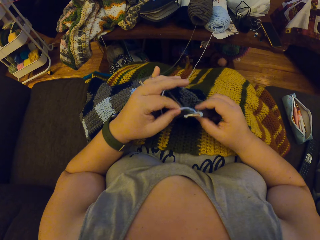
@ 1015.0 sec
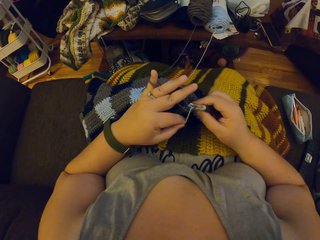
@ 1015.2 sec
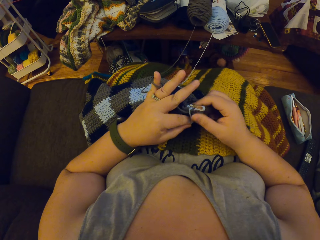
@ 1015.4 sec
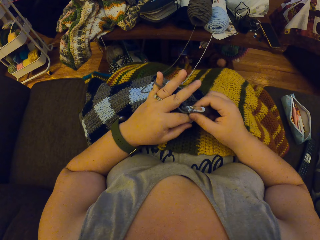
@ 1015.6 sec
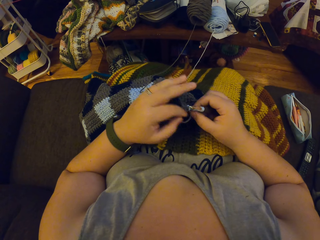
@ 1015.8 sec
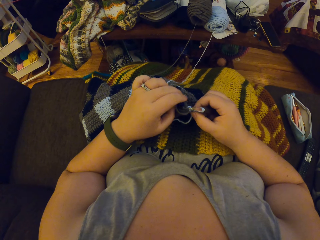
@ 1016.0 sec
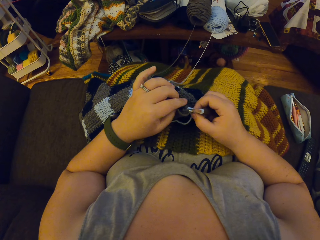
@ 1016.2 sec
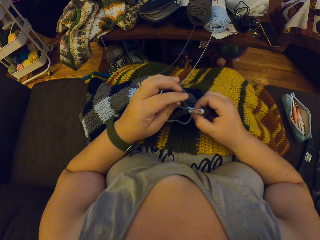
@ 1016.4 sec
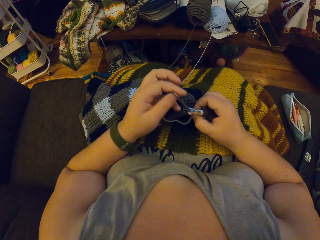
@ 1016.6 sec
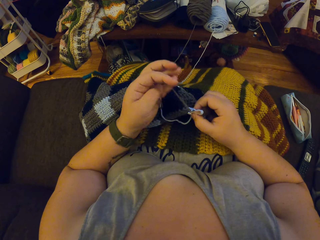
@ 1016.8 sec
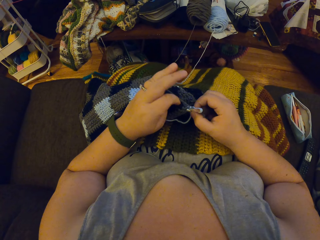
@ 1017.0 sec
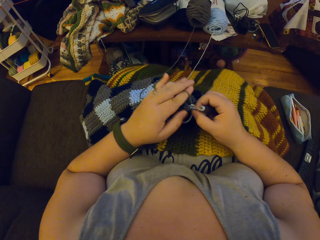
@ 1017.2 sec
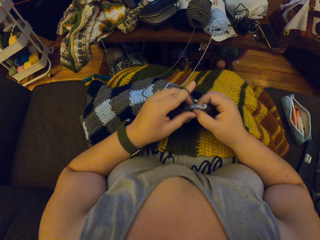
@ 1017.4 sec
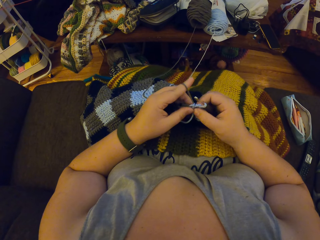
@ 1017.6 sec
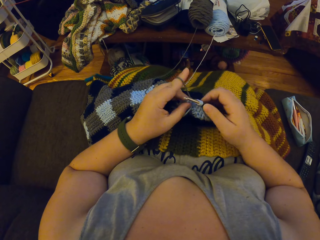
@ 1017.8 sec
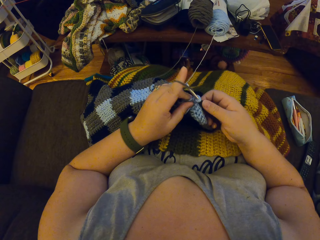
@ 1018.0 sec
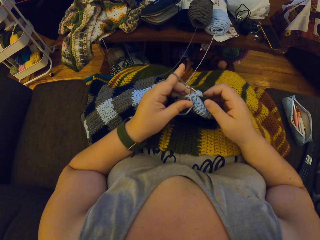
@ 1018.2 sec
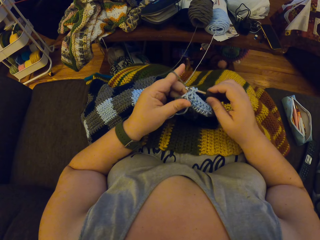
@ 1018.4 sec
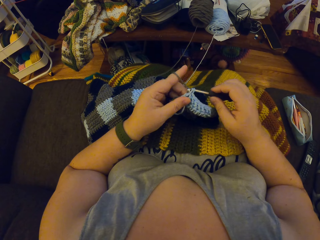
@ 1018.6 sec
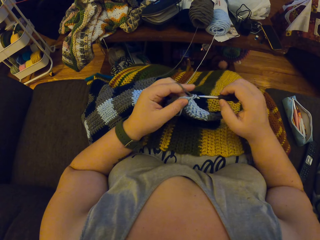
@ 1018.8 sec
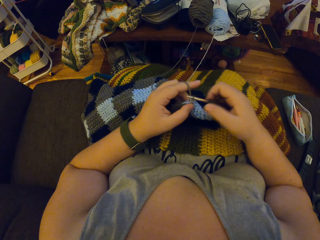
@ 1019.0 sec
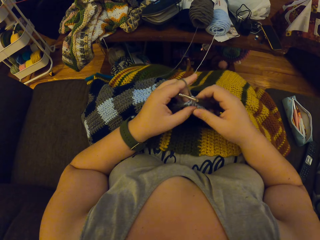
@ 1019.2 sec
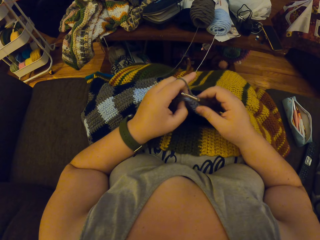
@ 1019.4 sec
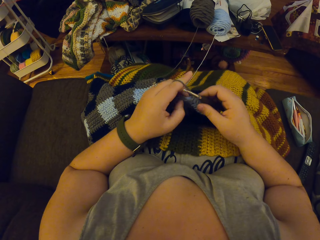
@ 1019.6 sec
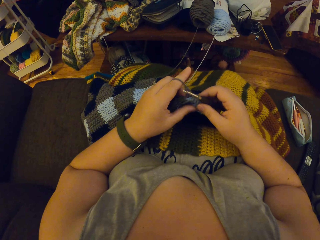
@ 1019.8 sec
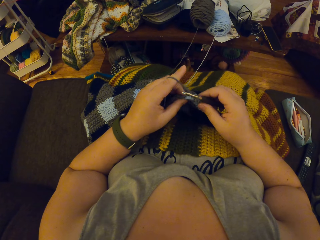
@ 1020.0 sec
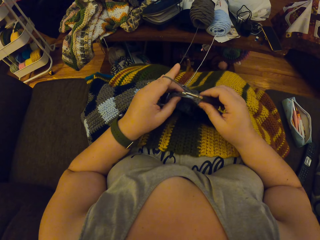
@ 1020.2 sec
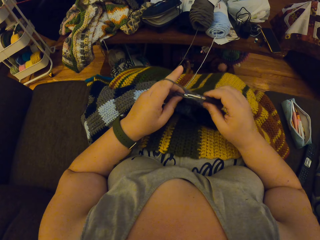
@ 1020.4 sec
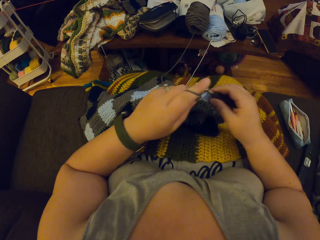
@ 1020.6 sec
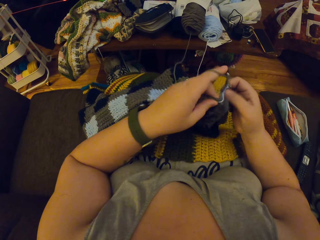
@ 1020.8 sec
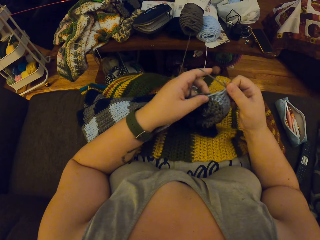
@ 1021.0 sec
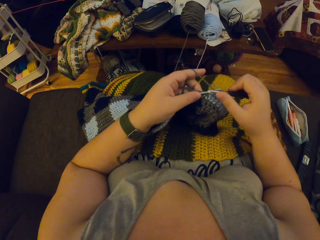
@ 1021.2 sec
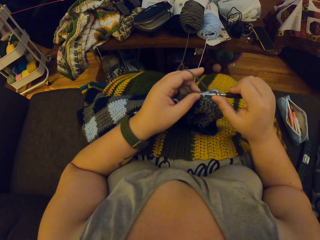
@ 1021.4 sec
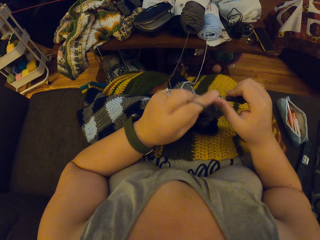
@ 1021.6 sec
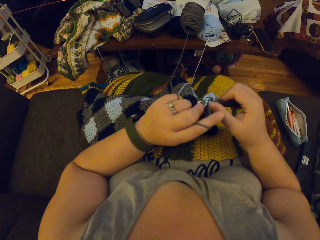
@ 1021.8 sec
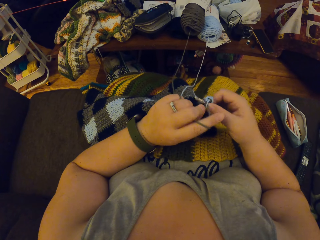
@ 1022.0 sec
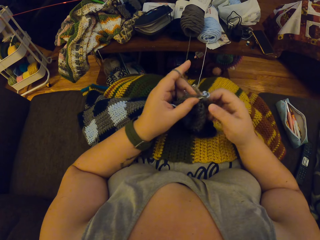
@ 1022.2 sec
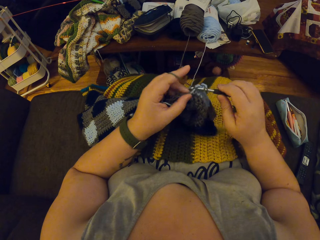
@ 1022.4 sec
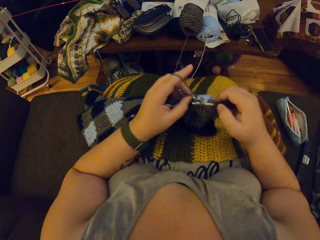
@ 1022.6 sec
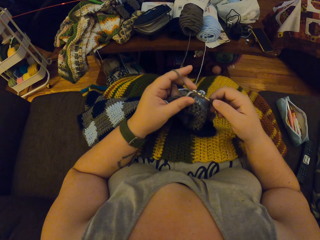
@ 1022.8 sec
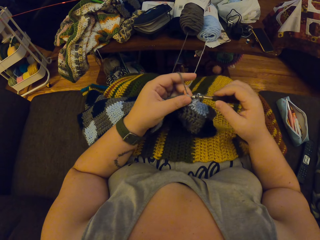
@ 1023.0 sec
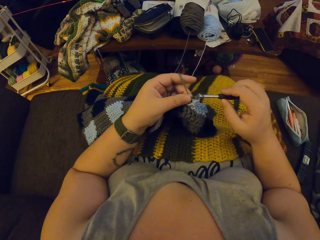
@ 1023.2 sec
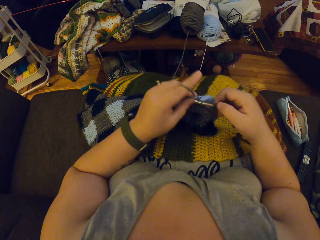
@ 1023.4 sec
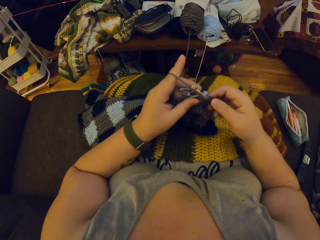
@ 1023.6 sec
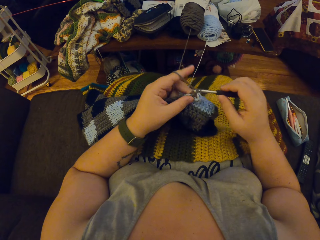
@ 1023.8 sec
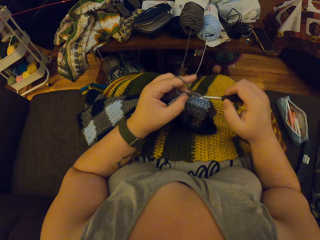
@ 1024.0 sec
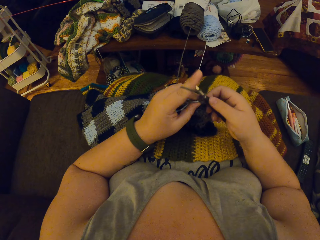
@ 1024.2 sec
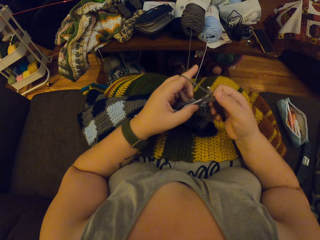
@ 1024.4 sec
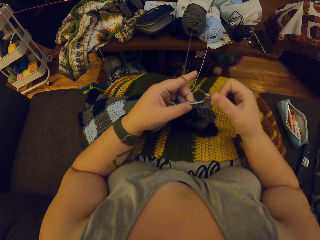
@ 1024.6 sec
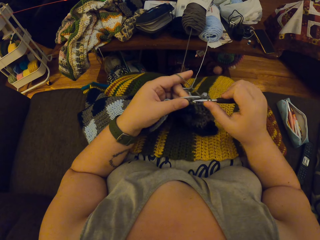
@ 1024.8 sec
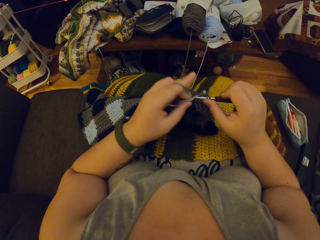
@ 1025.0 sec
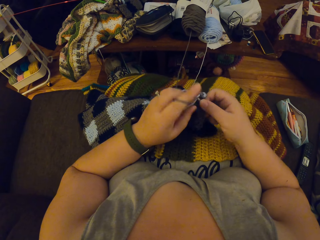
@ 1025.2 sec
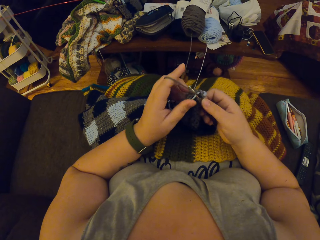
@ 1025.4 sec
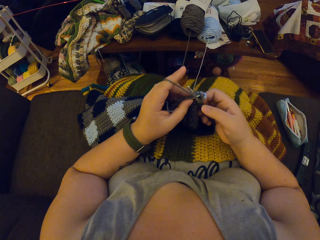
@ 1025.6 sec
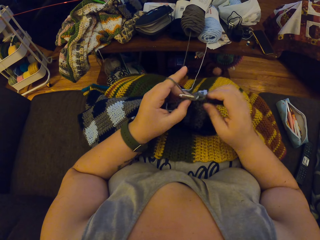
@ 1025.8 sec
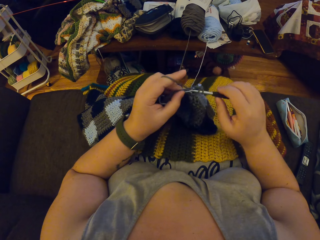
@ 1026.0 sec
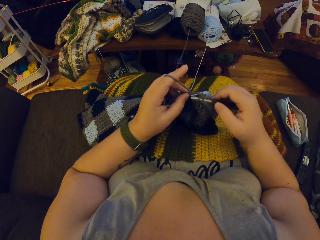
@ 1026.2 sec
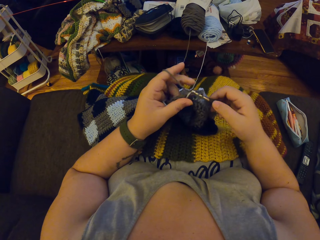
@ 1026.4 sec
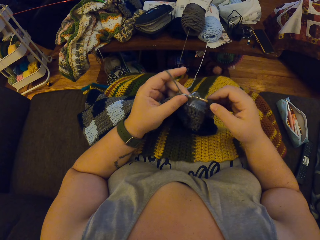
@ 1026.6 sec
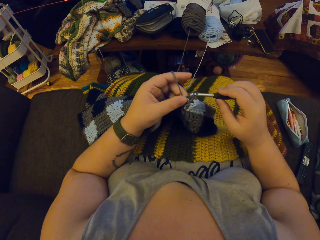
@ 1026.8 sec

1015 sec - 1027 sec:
The camera wearer rolls the yarn on the finger. She crochets the yarn with her hands.

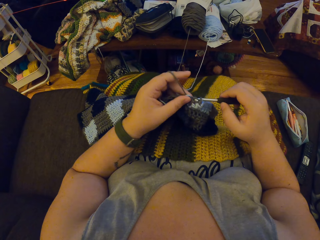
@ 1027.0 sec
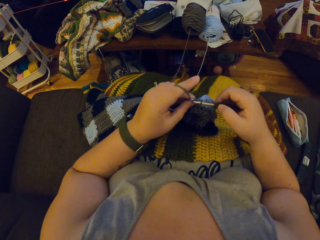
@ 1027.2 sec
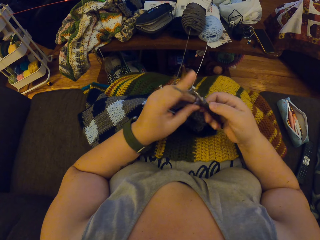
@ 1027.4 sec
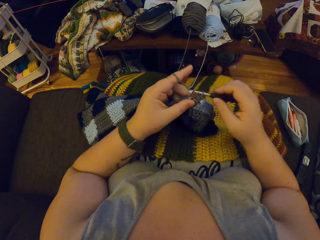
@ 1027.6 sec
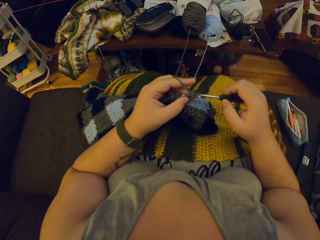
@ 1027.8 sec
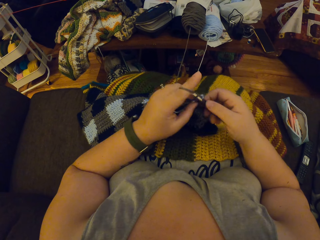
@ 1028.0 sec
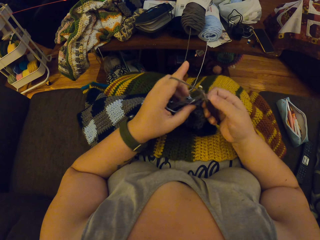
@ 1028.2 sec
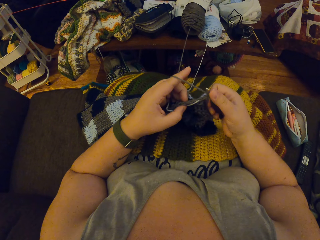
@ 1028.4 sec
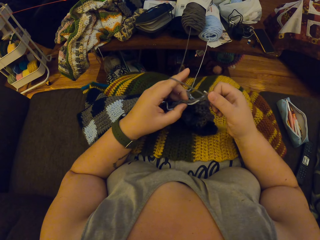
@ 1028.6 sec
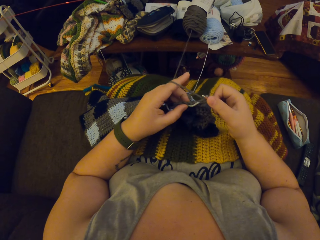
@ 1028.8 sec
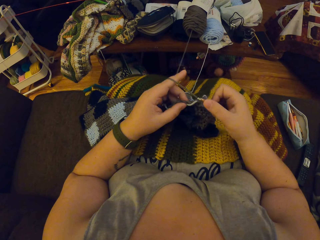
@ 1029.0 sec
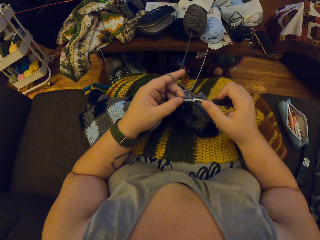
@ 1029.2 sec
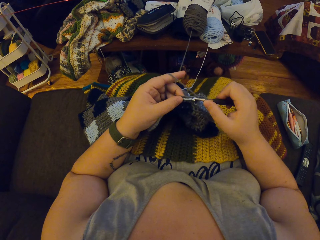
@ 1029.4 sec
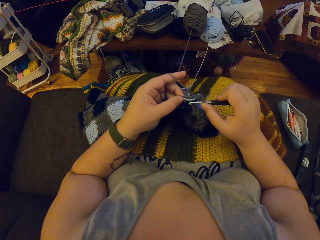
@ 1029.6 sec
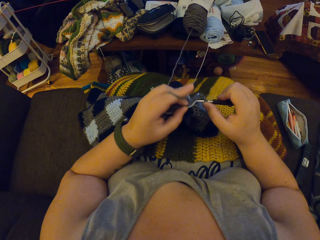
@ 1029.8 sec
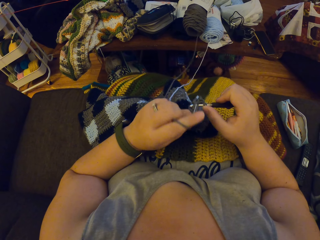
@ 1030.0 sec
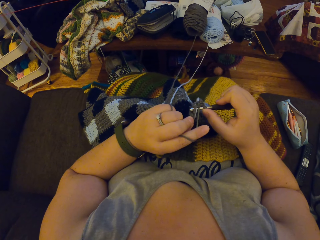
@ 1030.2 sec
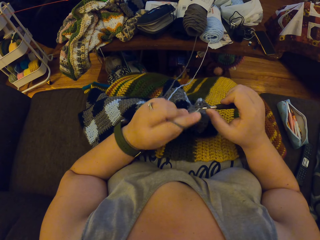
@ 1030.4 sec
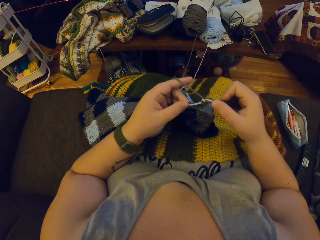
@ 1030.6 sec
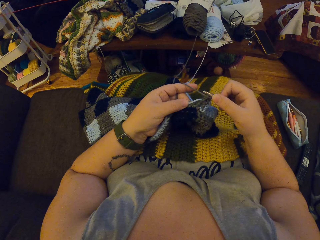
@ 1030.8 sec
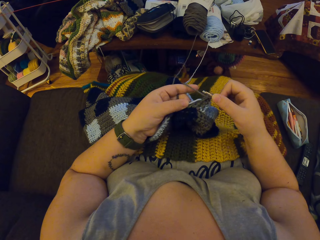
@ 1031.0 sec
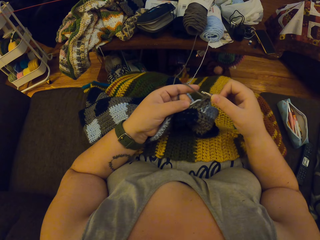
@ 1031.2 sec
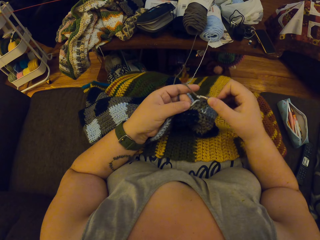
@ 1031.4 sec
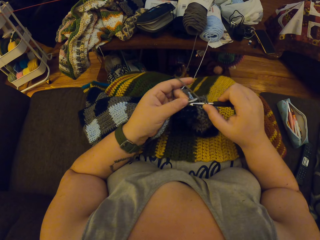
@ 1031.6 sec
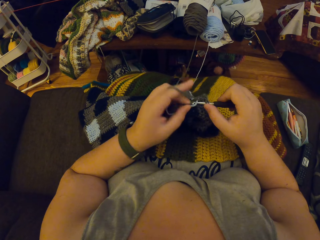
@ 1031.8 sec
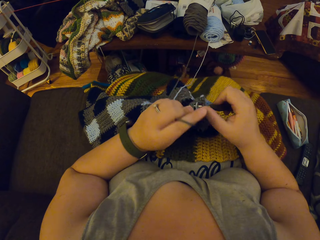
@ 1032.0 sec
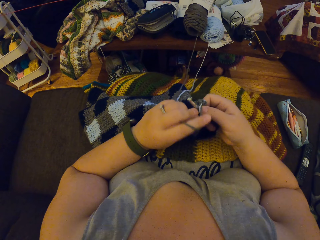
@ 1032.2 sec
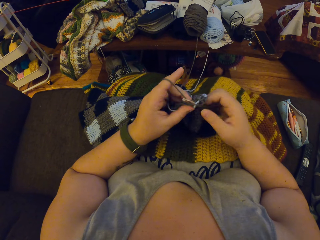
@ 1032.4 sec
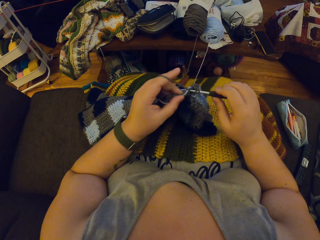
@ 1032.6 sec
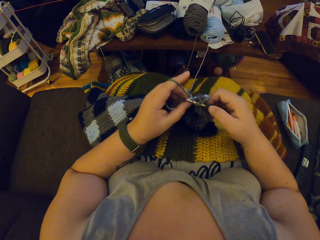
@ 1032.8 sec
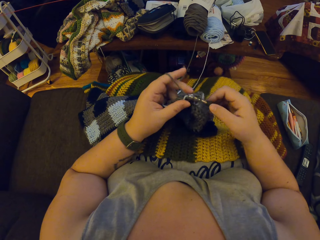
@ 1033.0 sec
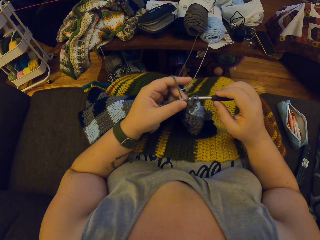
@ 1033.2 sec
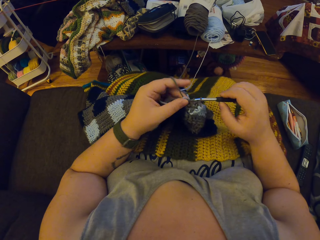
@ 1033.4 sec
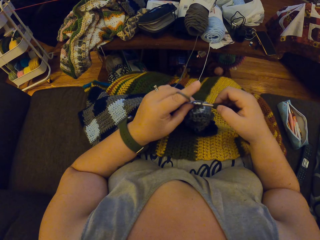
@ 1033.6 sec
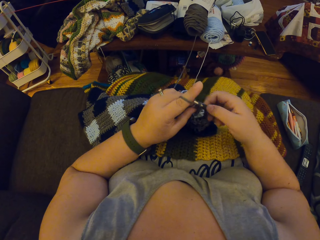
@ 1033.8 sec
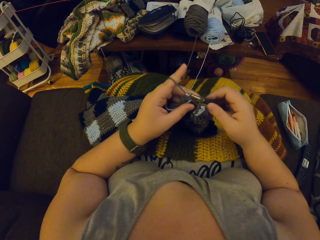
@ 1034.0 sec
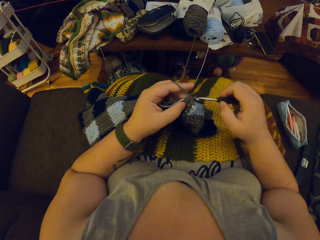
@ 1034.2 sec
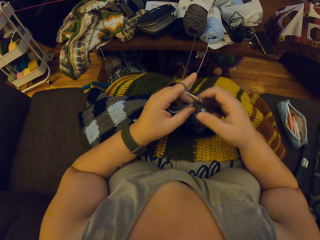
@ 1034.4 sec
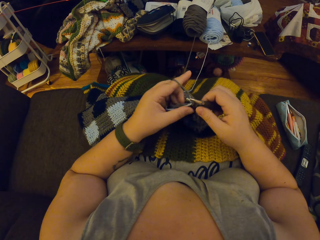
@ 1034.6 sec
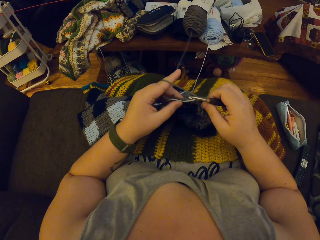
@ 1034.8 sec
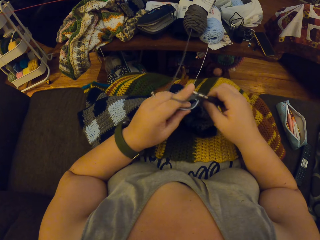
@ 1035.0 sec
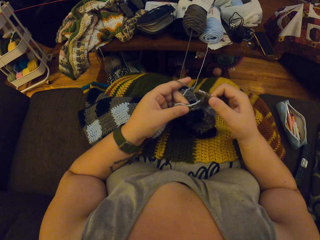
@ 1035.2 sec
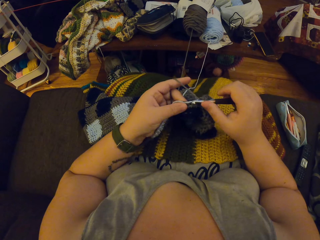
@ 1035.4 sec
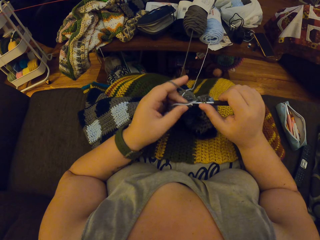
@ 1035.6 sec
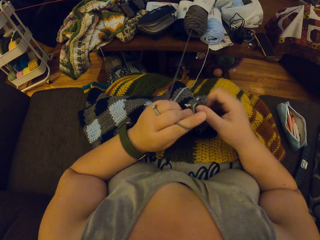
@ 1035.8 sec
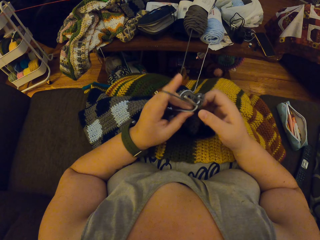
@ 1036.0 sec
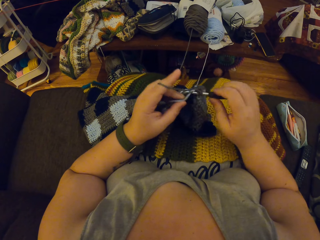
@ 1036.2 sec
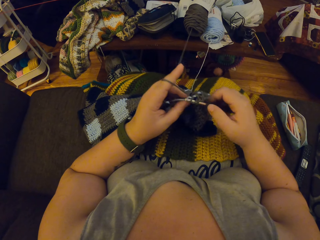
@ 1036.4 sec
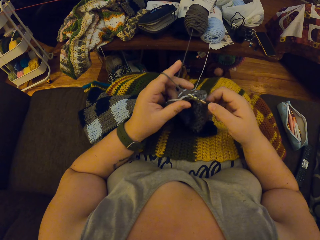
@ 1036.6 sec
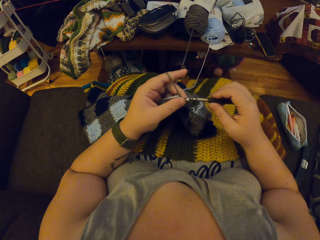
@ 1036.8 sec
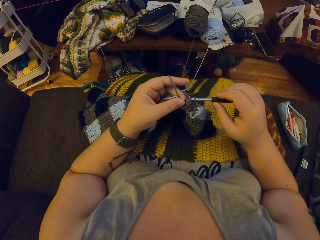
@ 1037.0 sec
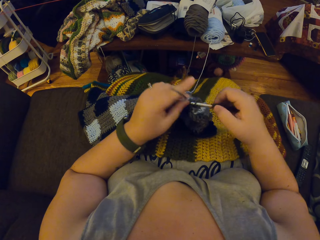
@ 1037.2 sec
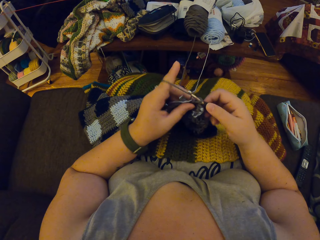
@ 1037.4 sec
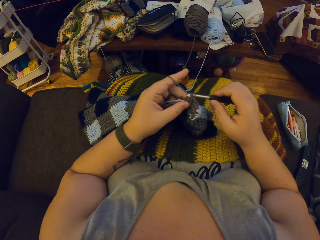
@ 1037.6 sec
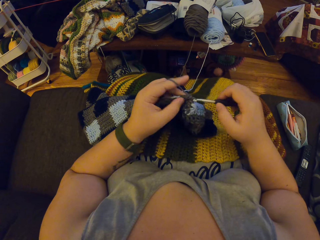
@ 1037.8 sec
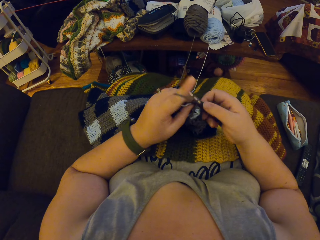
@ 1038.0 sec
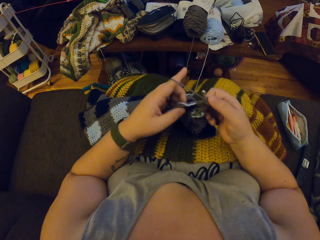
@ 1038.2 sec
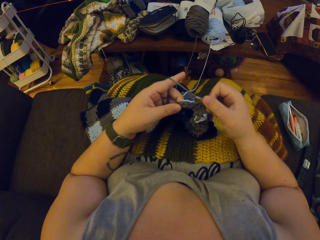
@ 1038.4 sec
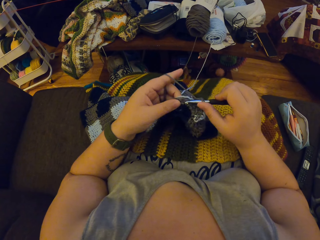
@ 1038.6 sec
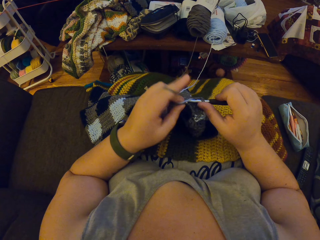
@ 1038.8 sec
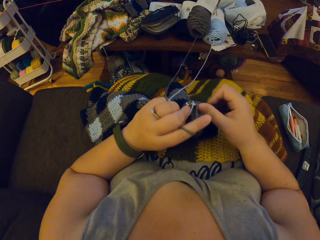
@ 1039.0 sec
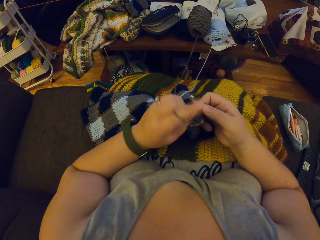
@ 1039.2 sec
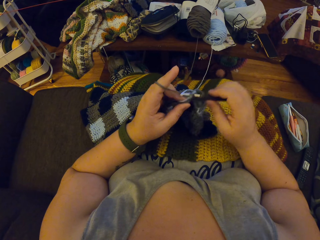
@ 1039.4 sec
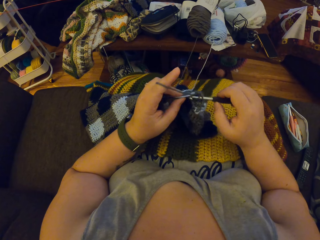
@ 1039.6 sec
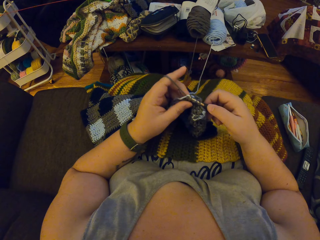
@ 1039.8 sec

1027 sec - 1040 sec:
The camera wearer adjusts the fabric with her hands. She crochets the yarn with her hands.
